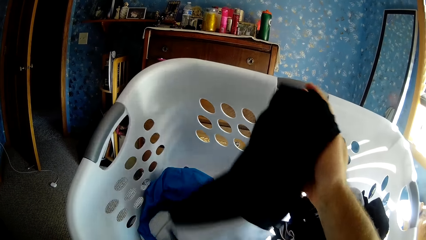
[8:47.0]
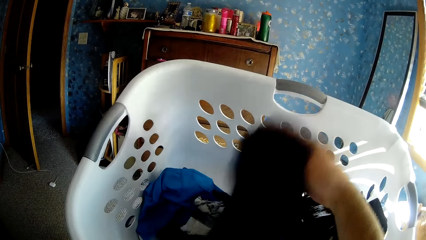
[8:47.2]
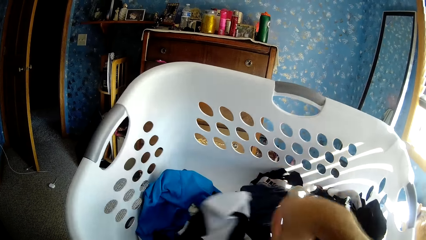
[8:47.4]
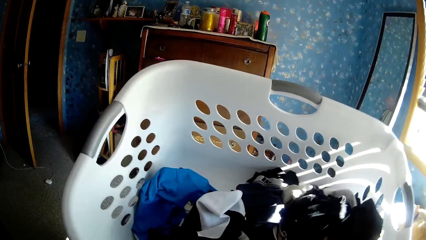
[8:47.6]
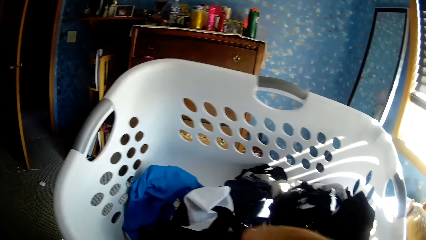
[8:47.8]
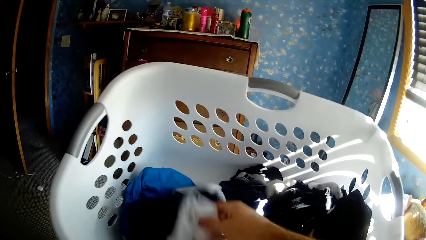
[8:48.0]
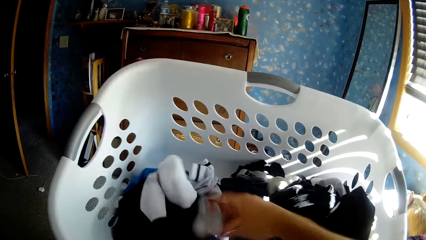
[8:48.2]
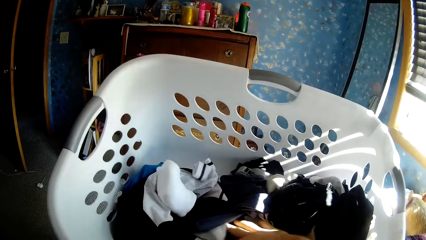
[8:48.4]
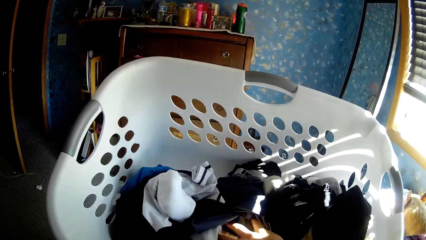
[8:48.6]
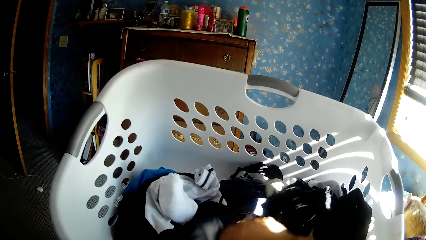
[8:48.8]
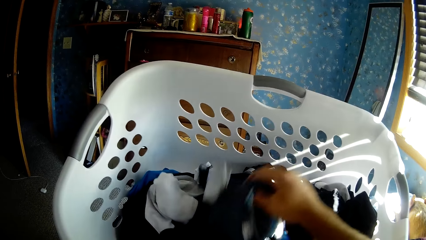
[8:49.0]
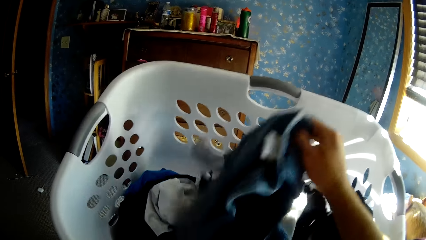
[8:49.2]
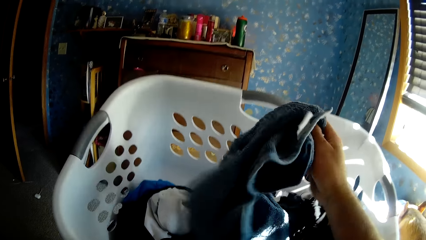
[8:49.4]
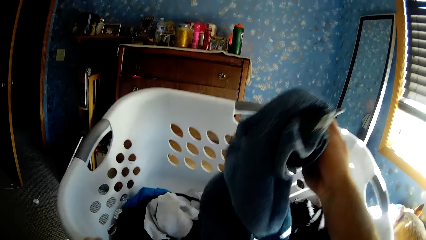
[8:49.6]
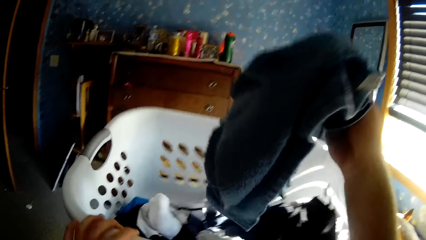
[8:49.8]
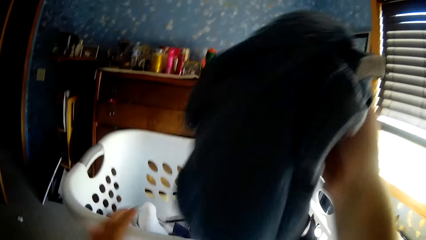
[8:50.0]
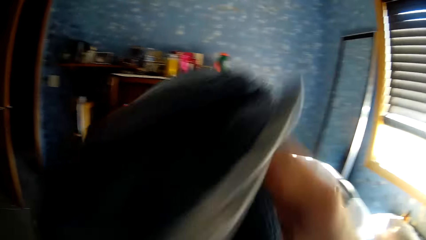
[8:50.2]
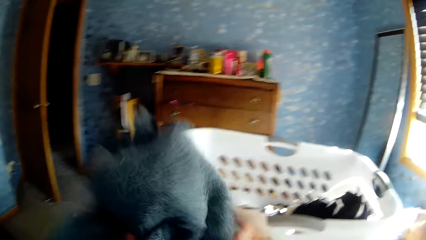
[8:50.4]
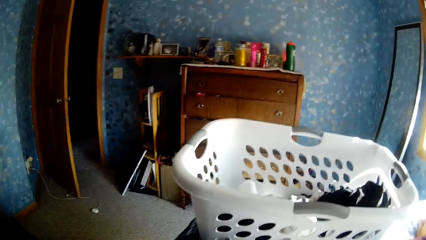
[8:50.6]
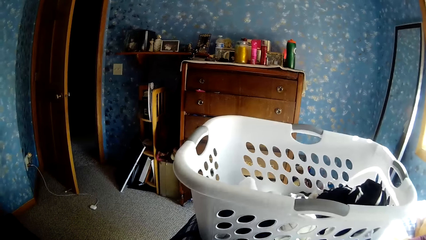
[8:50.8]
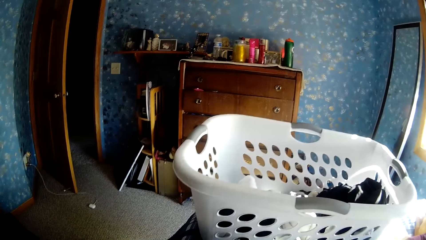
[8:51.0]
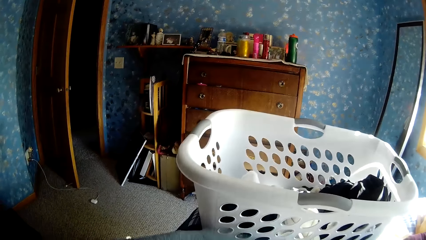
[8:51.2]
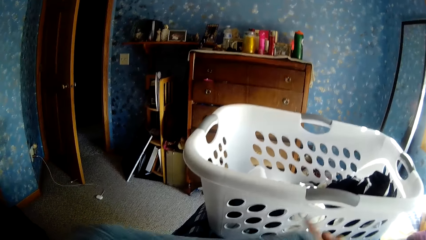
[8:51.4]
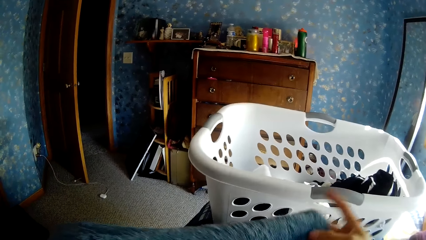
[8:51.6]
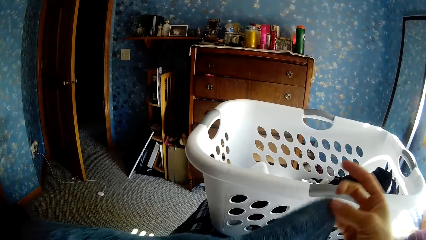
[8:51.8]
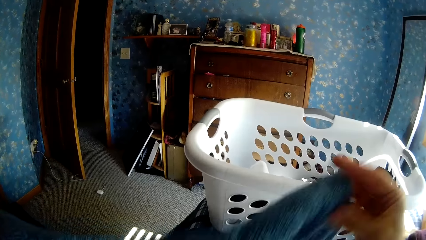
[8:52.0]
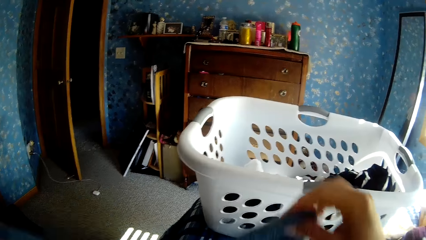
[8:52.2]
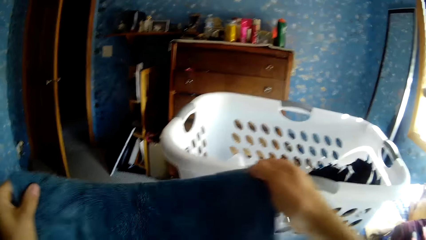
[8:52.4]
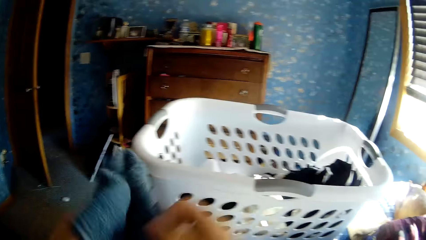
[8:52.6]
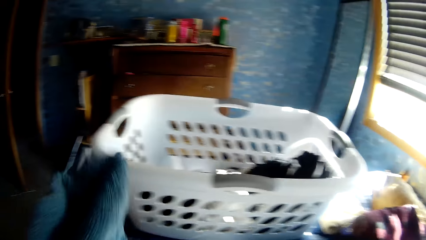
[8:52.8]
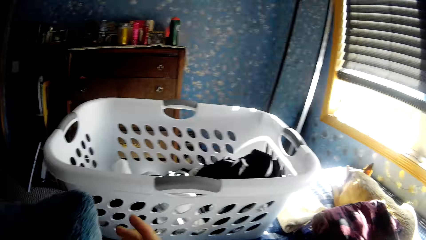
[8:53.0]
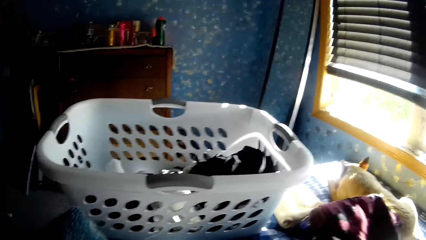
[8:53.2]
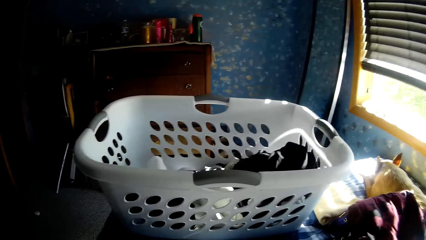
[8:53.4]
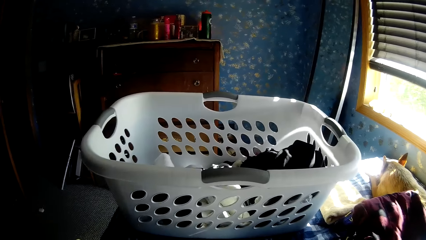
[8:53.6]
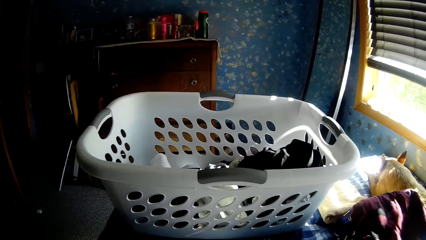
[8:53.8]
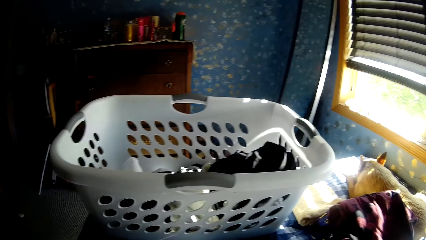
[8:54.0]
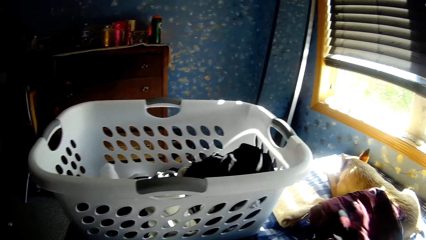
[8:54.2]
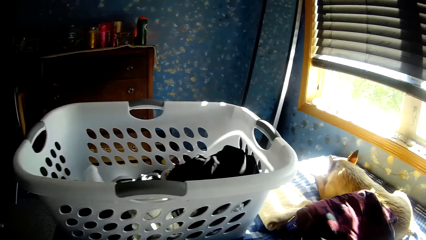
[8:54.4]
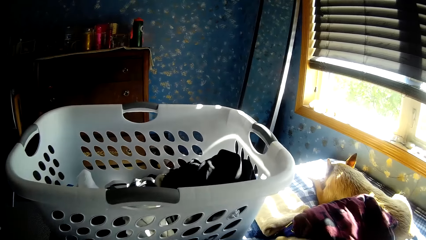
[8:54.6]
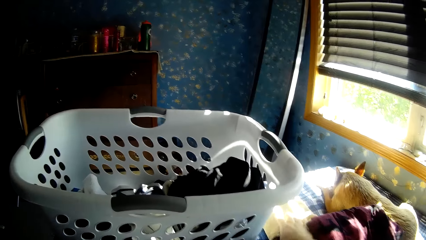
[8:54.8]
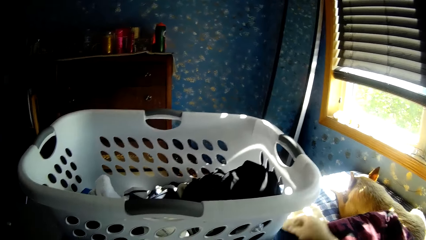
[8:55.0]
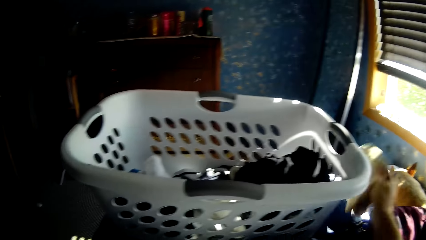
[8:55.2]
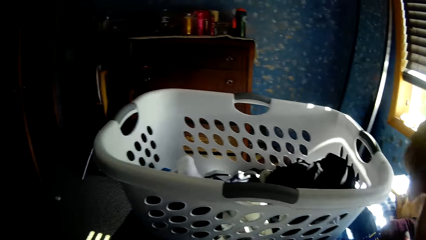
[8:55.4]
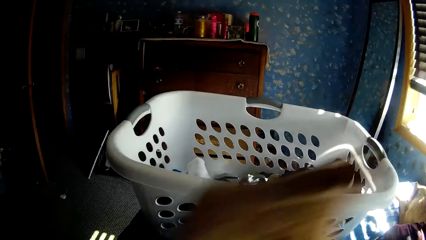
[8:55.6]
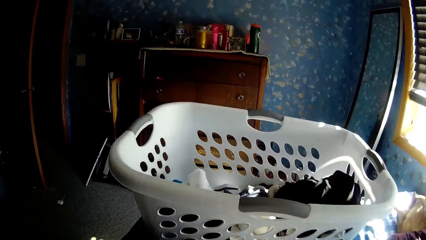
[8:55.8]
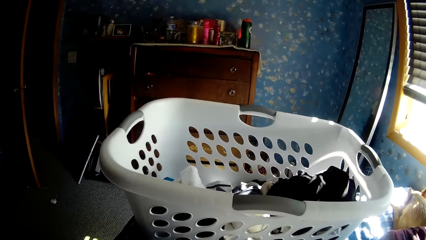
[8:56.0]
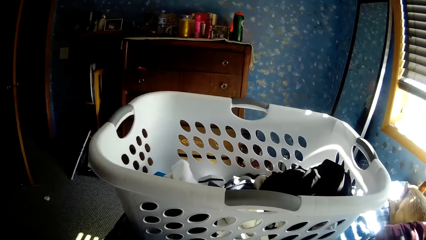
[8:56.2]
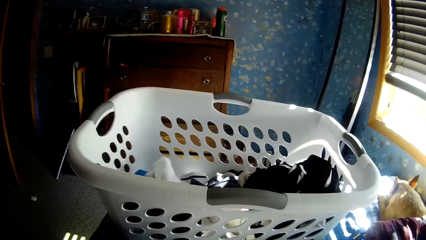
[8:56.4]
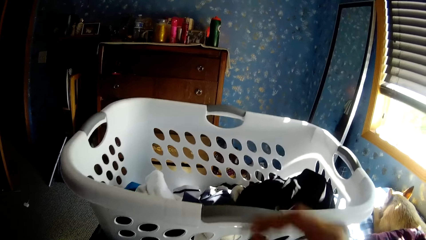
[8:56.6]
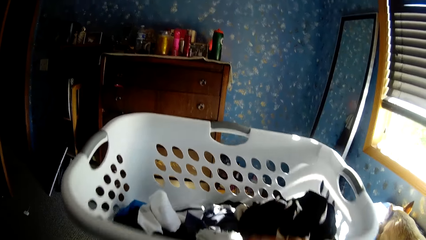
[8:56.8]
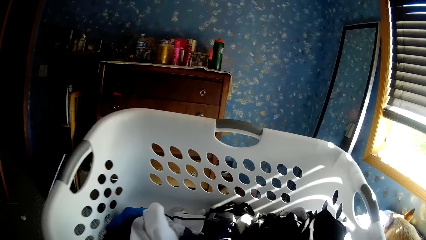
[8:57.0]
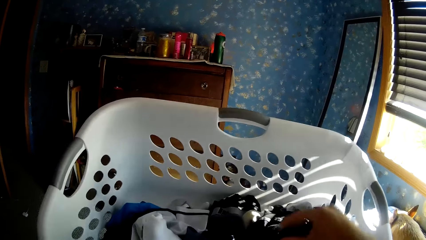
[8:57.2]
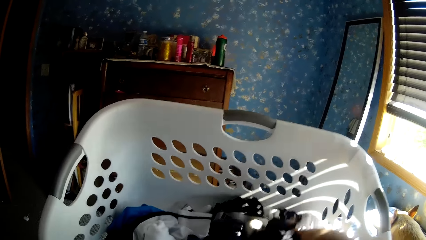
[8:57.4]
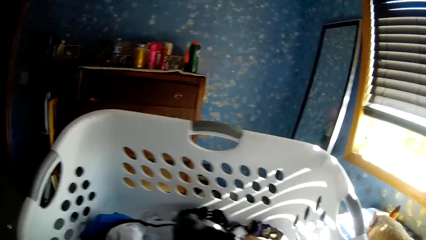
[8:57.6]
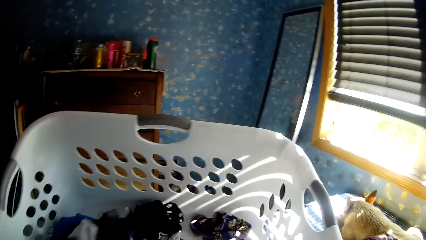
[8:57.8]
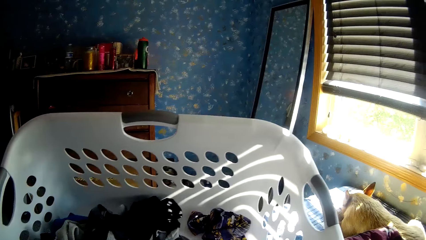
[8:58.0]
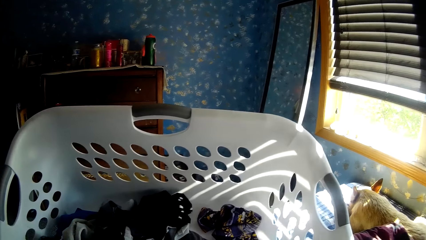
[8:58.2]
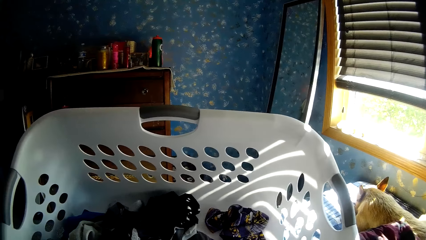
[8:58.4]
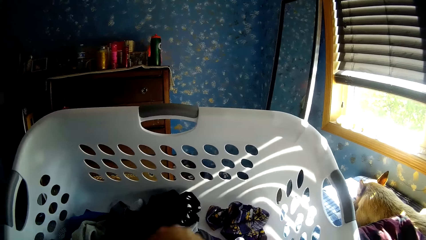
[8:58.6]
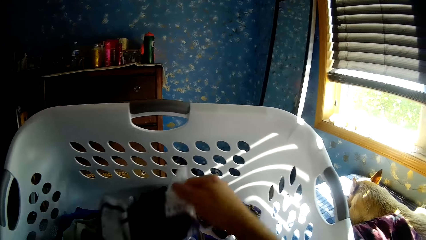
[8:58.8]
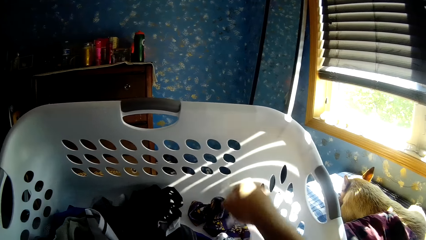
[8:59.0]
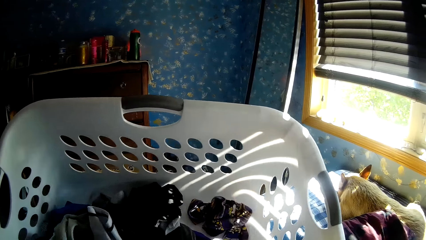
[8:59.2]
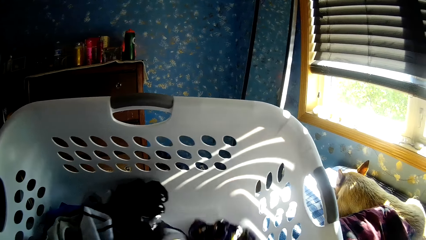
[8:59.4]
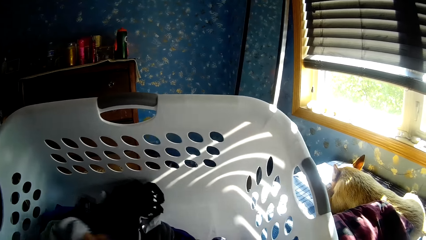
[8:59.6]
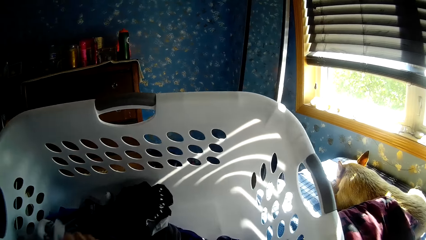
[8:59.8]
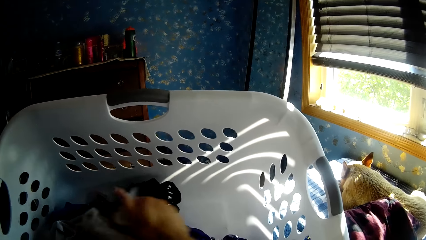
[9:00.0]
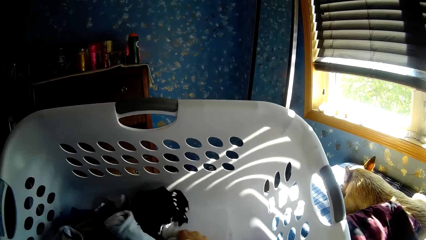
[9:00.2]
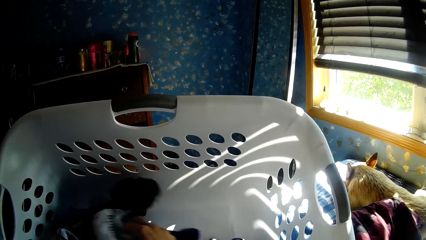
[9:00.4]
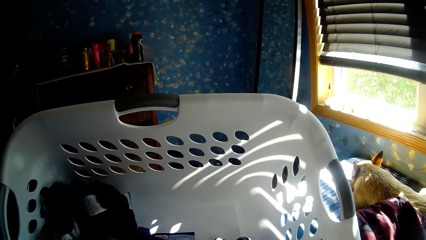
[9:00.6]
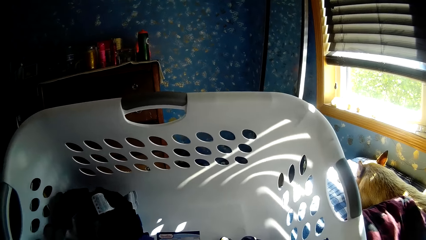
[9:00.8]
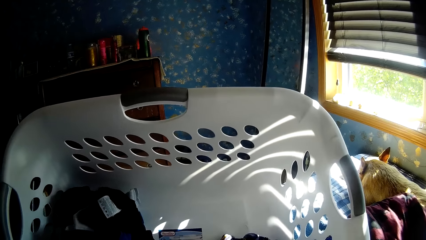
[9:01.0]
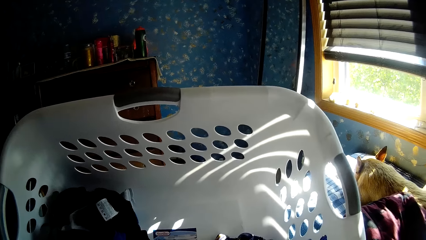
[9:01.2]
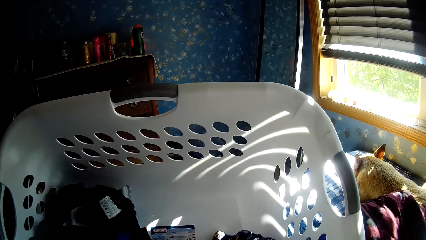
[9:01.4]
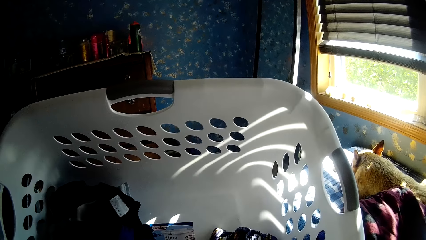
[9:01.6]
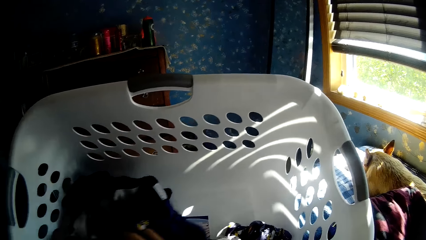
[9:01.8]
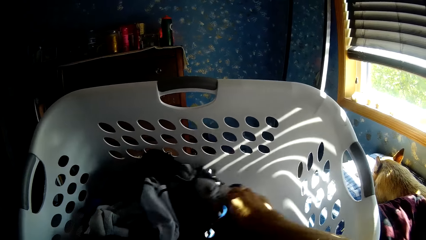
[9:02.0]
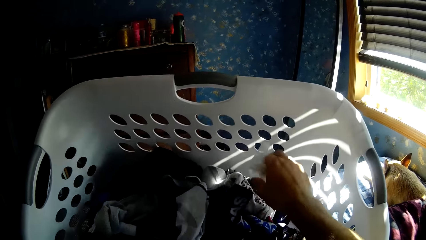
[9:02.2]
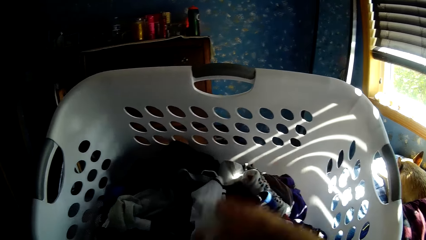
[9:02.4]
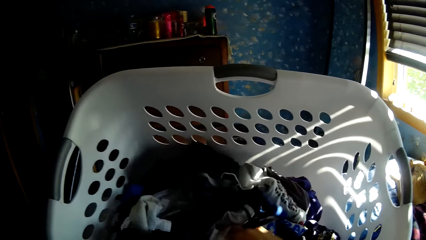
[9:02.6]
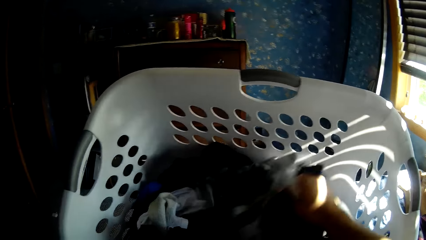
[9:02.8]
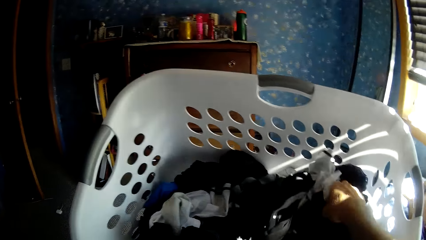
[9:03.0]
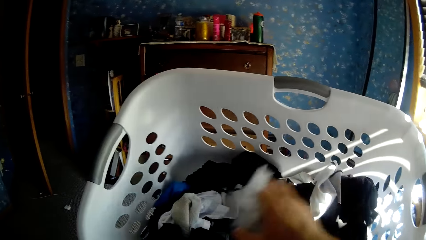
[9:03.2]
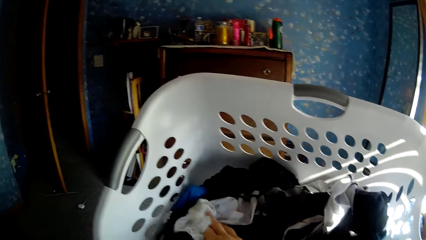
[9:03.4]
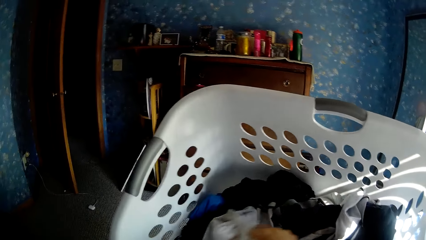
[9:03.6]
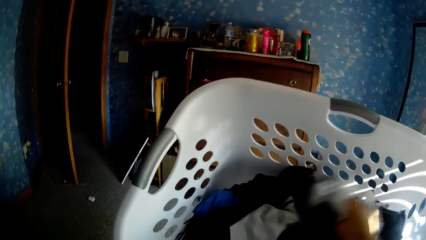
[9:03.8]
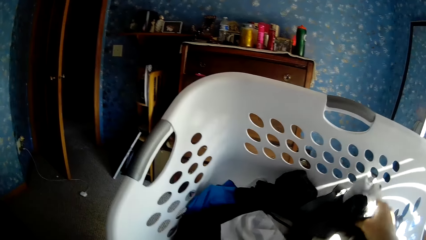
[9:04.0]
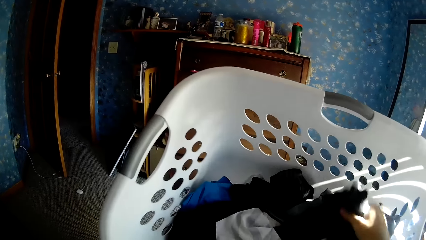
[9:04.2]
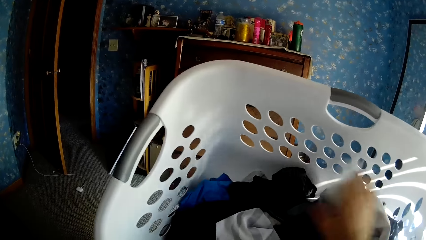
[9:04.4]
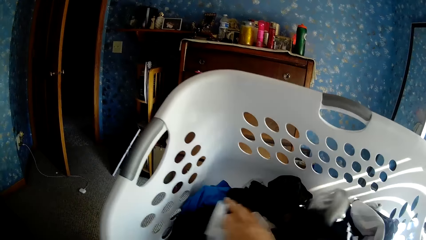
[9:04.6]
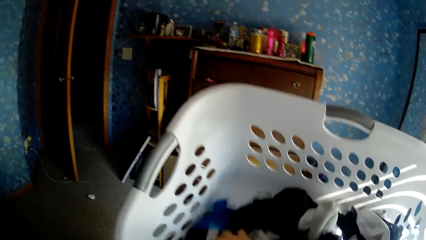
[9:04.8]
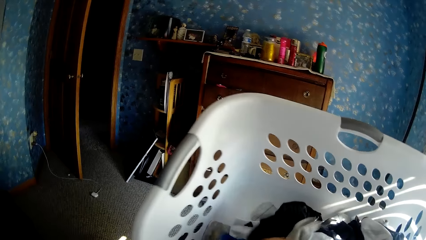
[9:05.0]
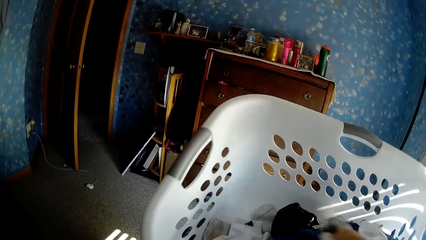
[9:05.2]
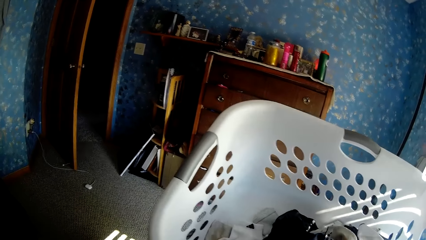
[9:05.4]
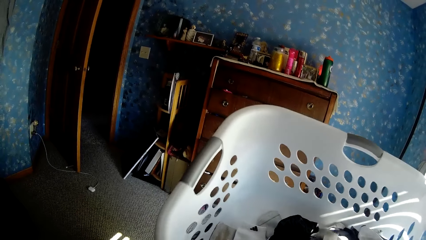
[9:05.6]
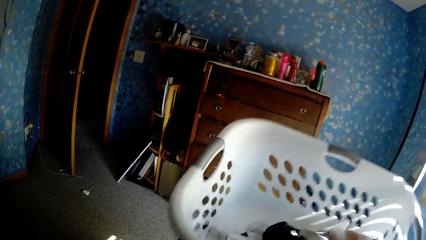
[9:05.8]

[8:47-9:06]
The camera wearer picks a towel in the laundry basket with his right hand. He folds the towel with his hands. He picks a yellow cloth on the bed with his right hand. He inspects the cloths in the laundry basket with his right hand. He picks up a cloth from the laundry basket. He picks a nylon in the laundry basket with his right hand.
